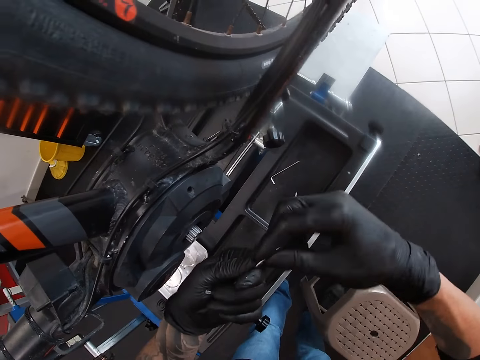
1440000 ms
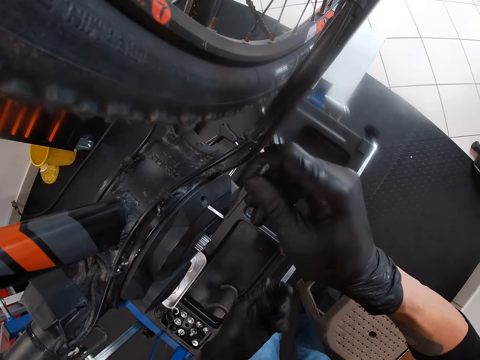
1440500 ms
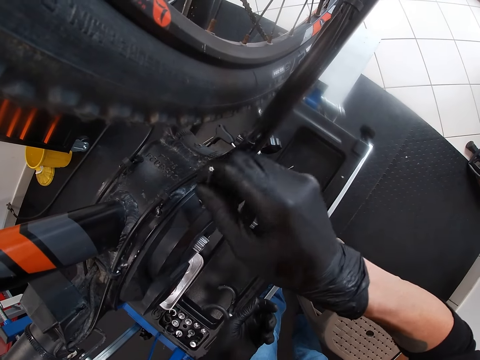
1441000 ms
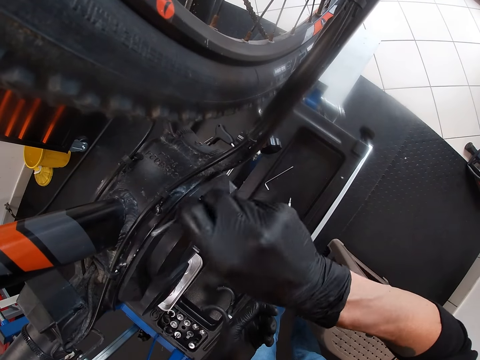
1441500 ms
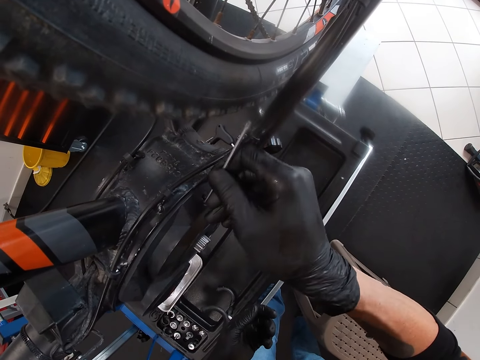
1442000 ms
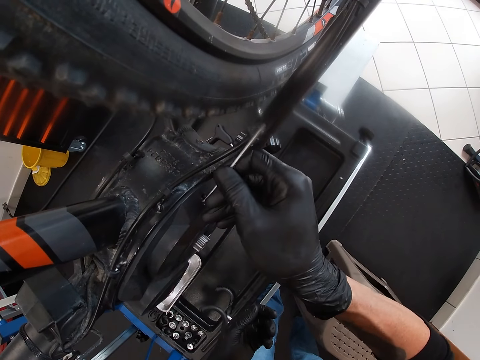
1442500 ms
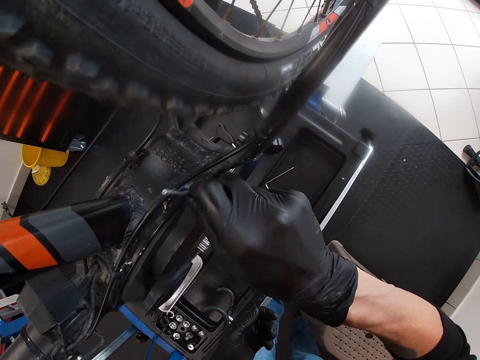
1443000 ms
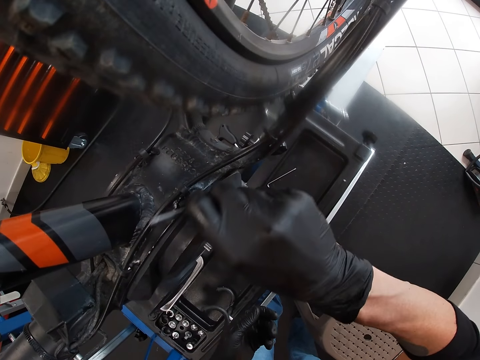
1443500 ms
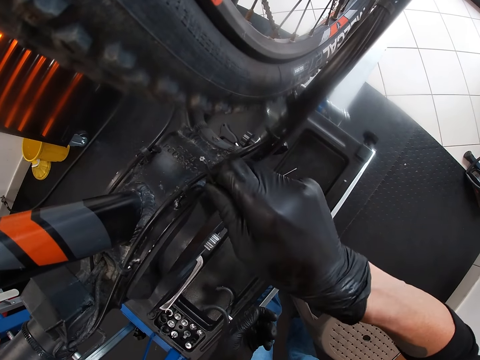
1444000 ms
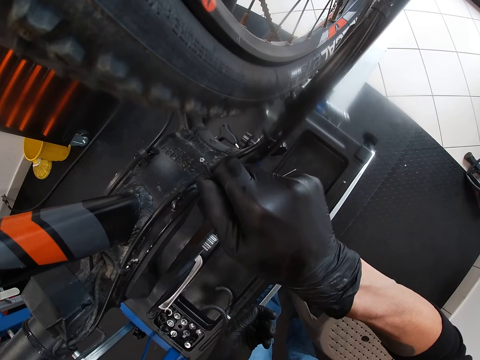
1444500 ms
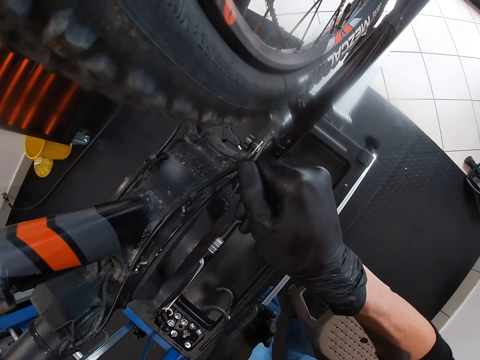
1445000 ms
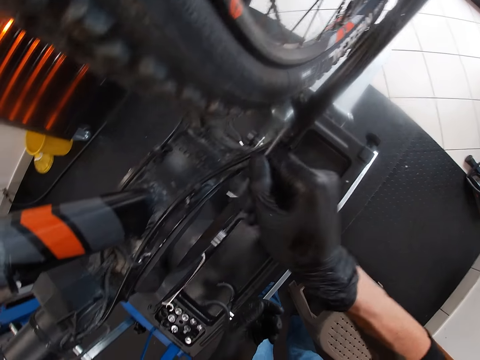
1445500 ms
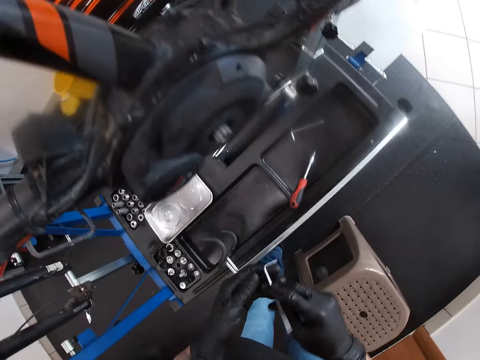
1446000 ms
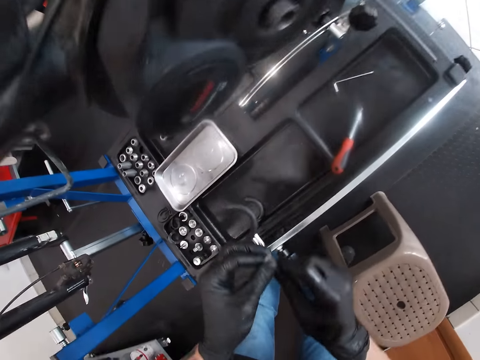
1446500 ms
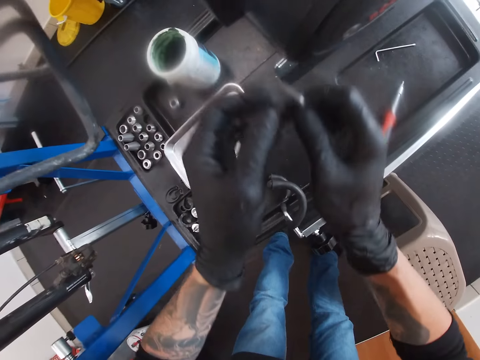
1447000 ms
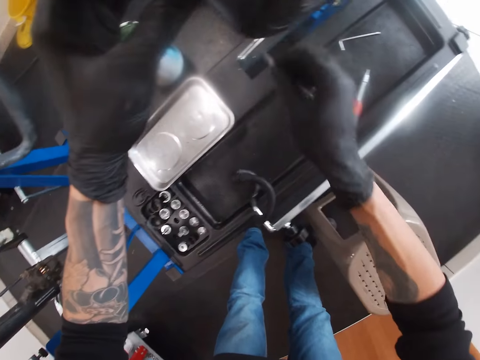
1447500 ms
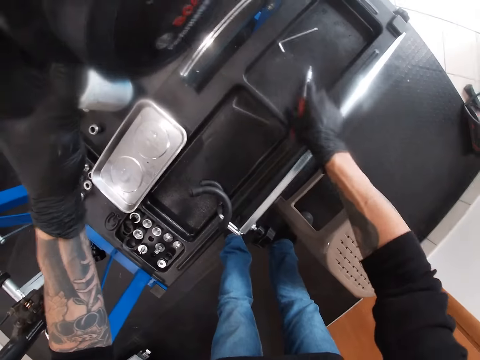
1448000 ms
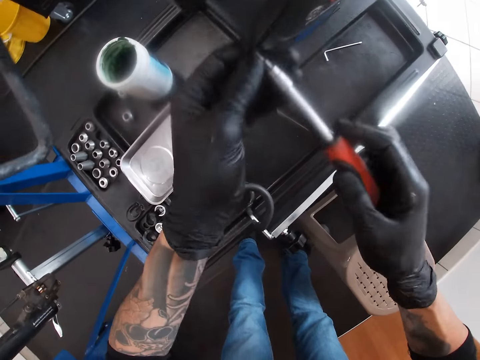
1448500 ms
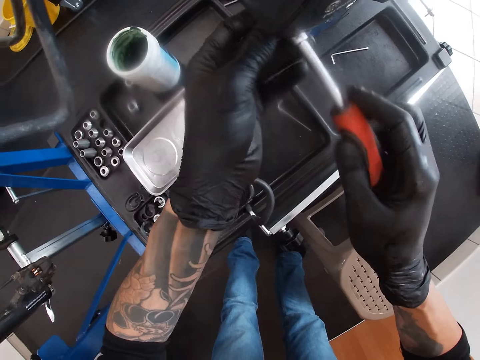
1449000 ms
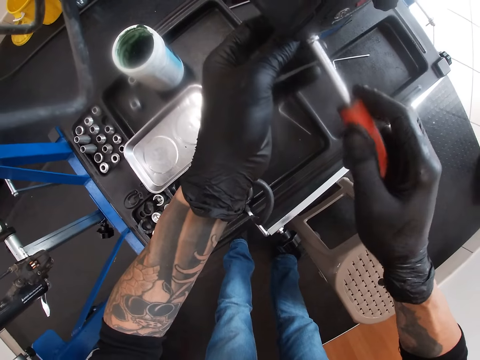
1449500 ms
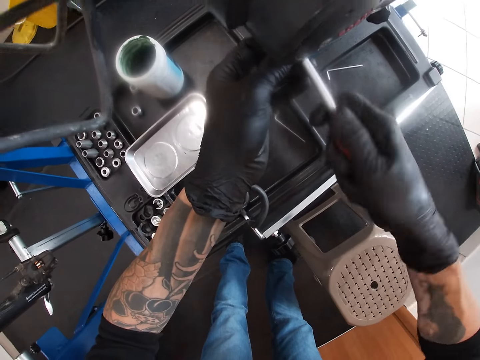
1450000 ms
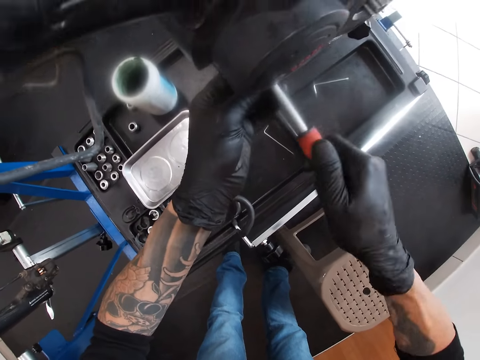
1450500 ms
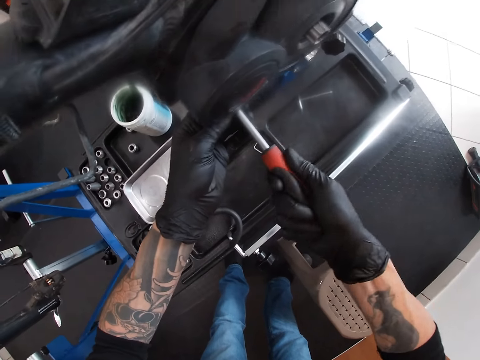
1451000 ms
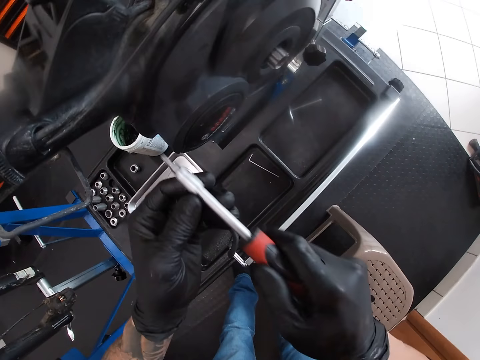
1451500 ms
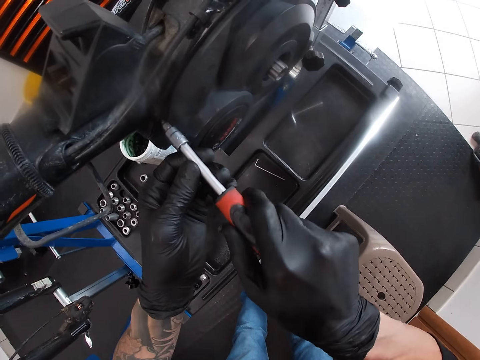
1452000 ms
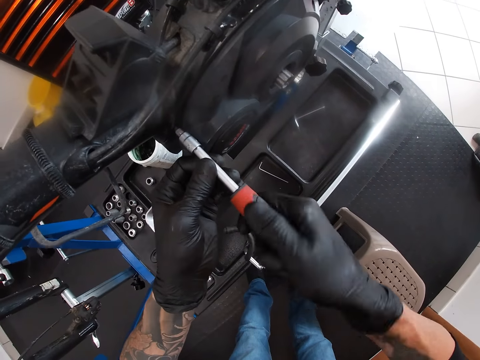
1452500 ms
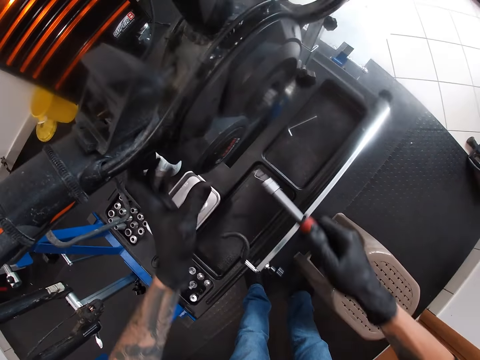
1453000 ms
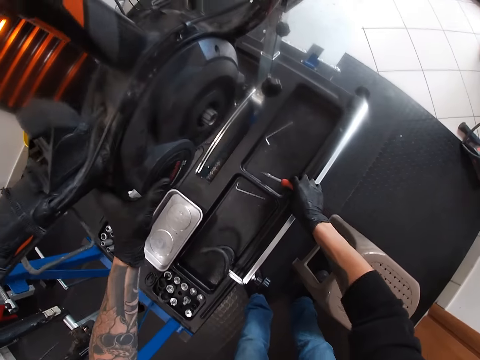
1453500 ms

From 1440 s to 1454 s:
The camera wearer holds the wrench with his left hand. He holds the wrench with both hands. He holds the wrench with his right hand. He inserts the wrench into the battery compartment lid with his right hand. He screws the bolt in the battery compartment lid with the wrench in his right hand. He removes the wrench from the battery compartment lid with his right hand. He holds the wrench with both hands. He holds the wrench with his right hand. He holds the battery compartment with his left hand. He screws the bolt in the battery compartment lid with the wrench in his right hand. He drops the wrench from his right hand to the table. He picks up the screwdriver on the table with his right hand. He holds the screwdriver with both hands. He inserts the screwdriver into the battery compartment lid with both hands. He screws the bolt in the battery compartment lid with the screwdriver in both hands. He removes the screwdriver from the battery compartment lid with both hands. He inserts the screwdriver into the battery compartment lid with both hands. He screws the bolt in the battery compartment lid with the screwdriver in both hands. He holds the screwdriver with his right hand. He holds the battery compartment with his left hand. He puts the screwdriver down.
